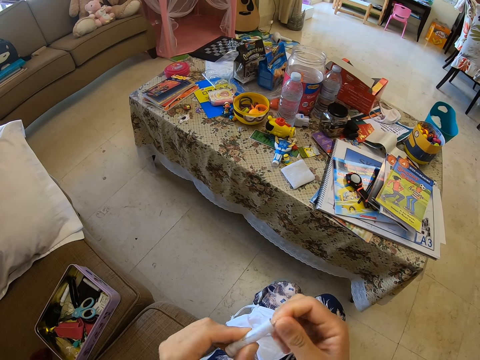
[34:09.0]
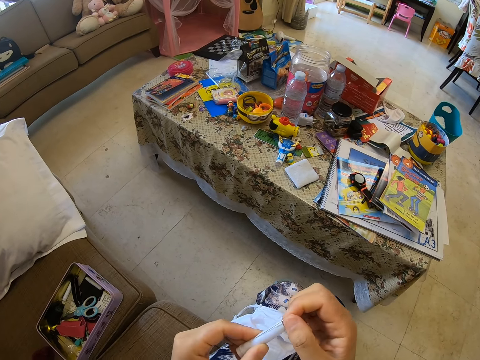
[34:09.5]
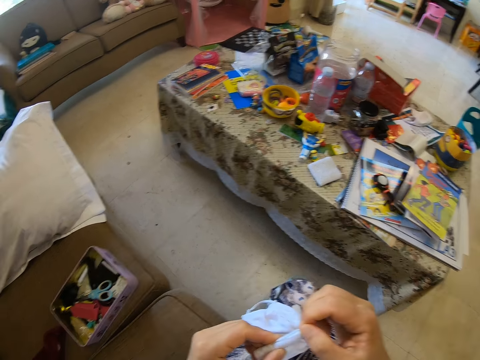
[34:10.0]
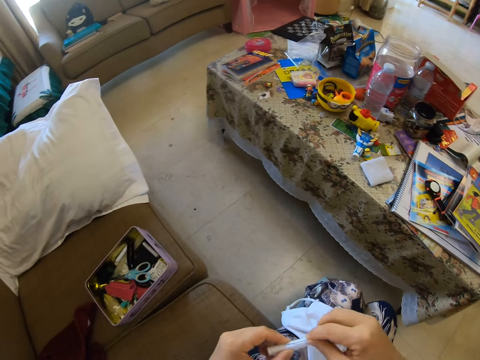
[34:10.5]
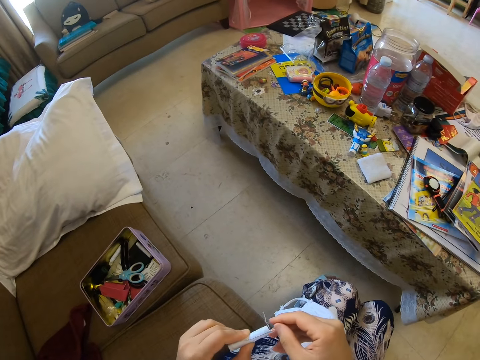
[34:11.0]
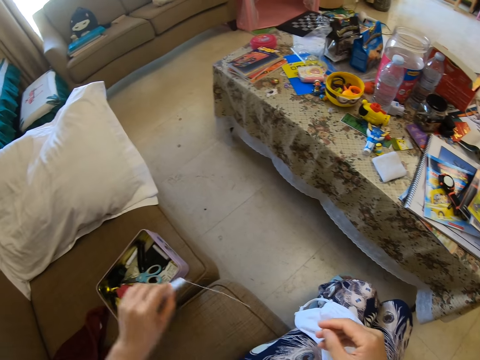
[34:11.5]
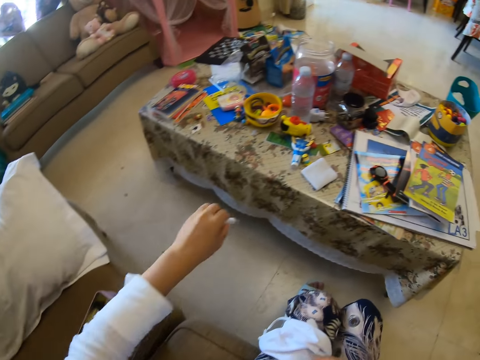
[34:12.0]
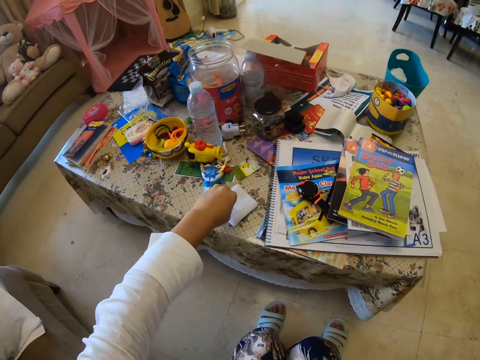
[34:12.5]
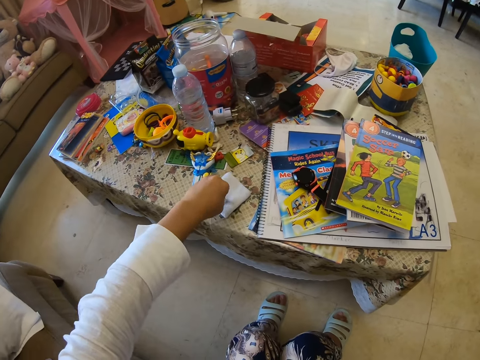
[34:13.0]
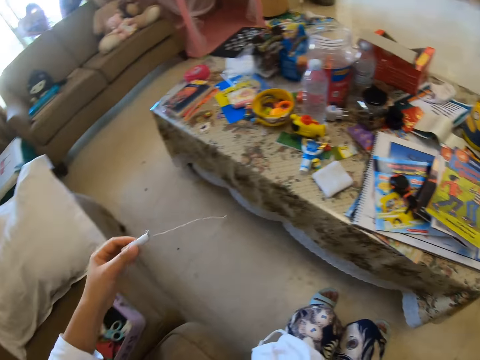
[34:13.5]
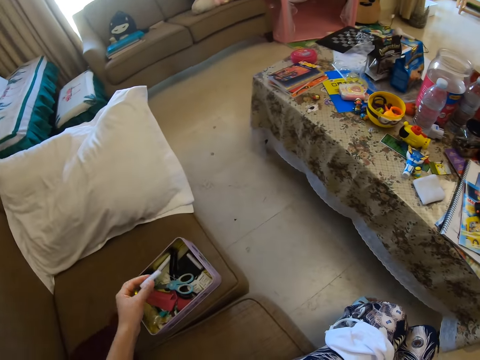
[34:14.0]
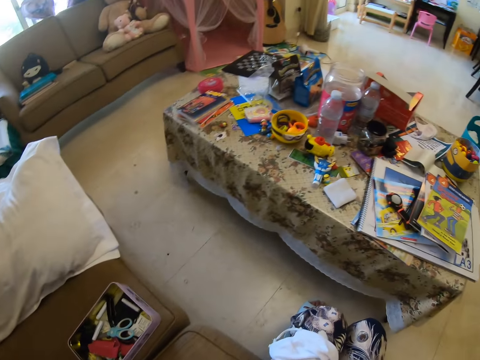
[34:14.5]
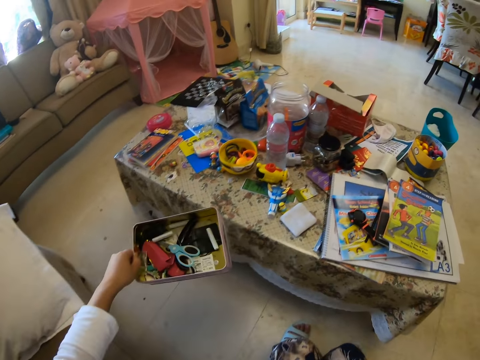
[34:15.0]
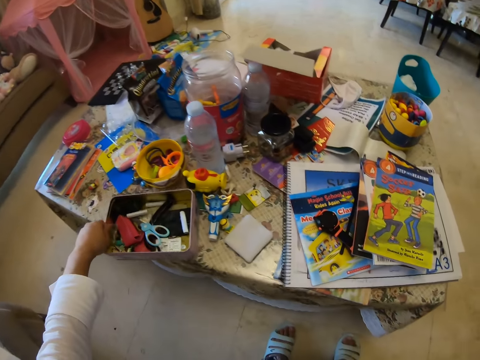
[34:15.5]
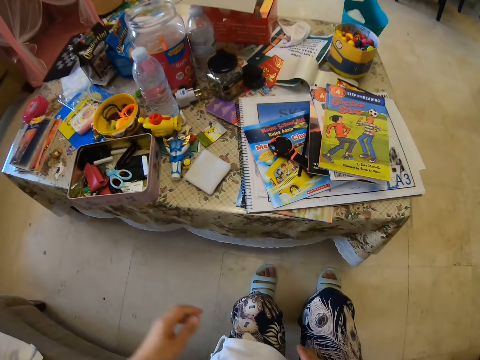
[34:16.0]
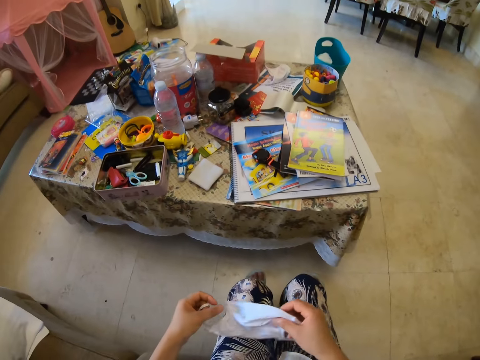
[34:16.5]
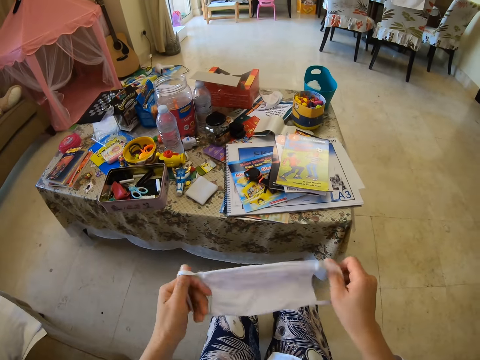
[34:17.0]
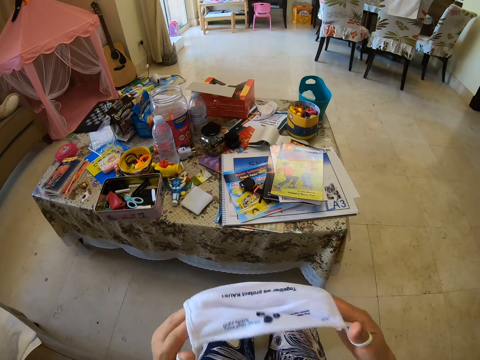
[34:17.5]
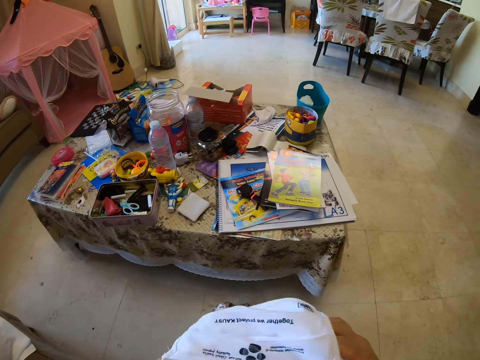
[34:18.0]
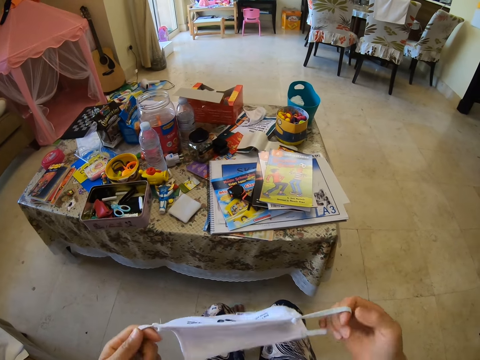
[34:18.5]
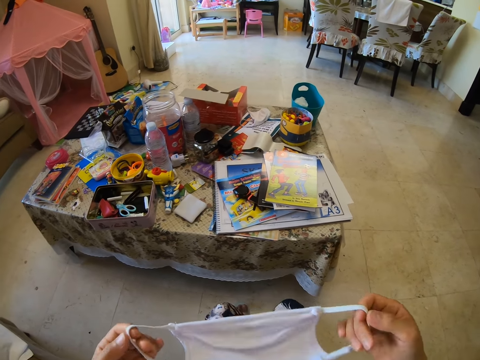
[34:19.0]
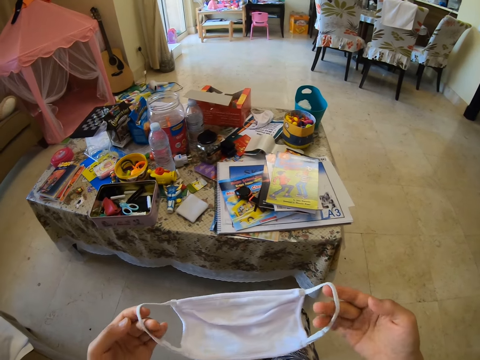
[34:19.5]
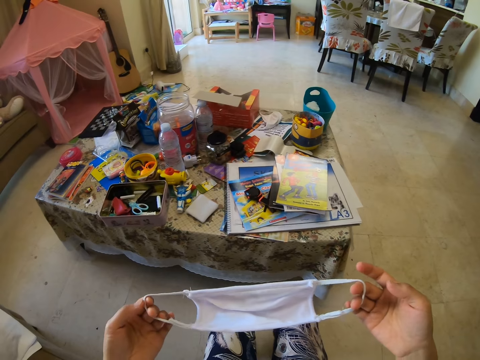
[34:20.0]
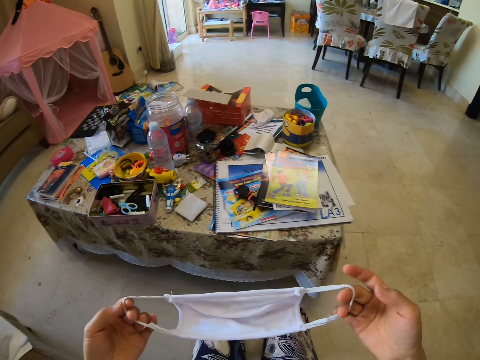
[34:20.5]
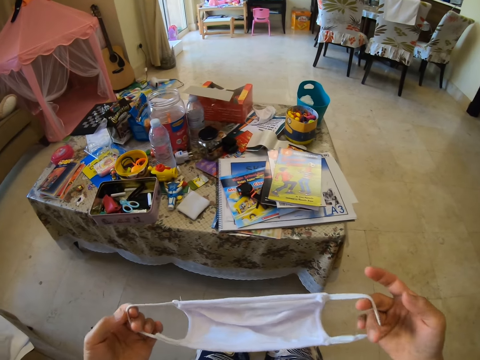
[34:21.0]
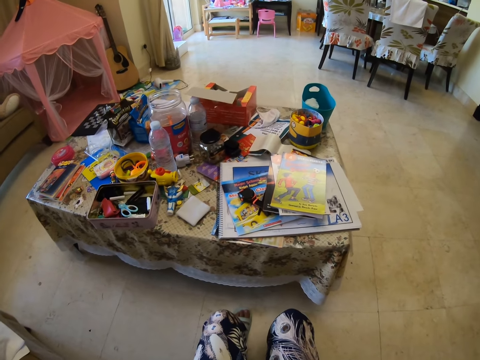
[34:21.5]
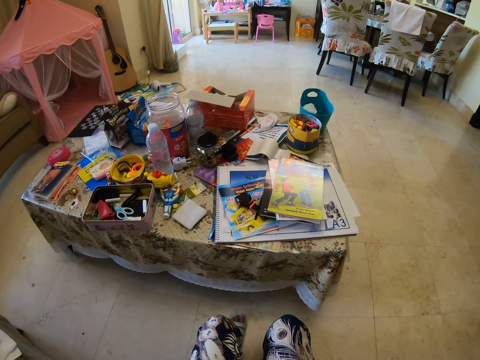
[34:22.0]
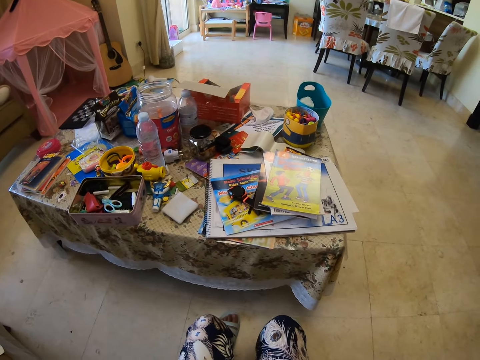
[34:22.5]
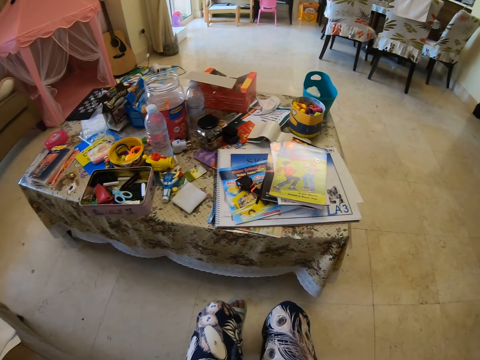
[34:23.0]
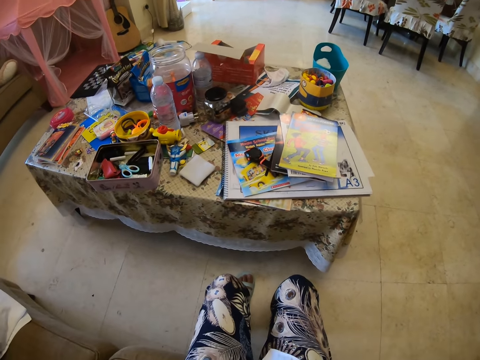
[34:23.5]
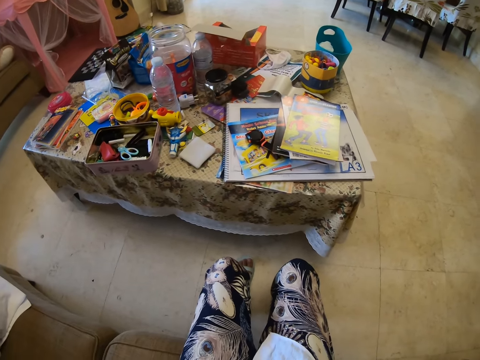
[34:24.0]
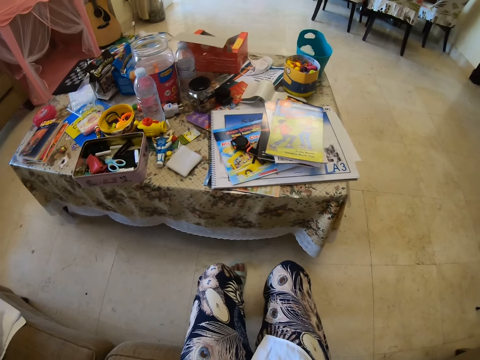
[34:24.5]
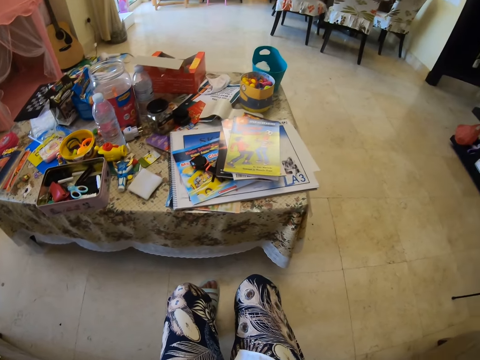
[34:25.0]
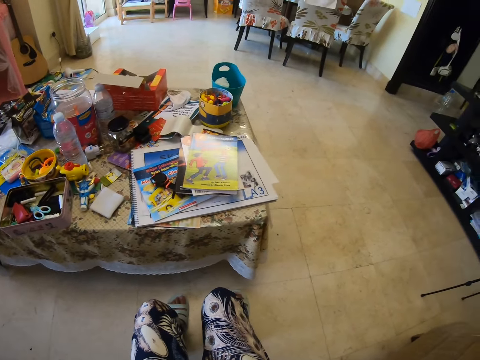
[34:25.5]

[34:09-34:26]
The camera wearer holds the thread in the box. They press the needle further in the thread. They put the thread on the table. They drop the thread in the box. They pick up a case. They carry the box to the table. They drop the case. They pick up the face mask. They check the mask. They wear the mask.

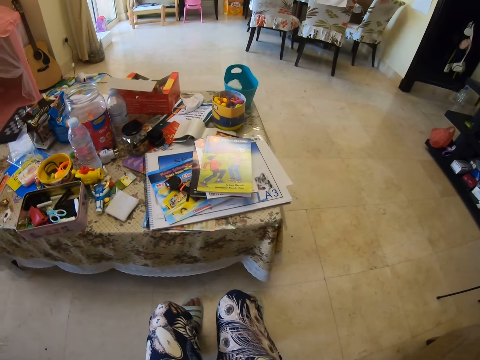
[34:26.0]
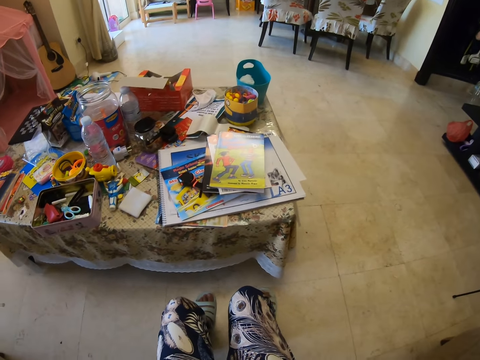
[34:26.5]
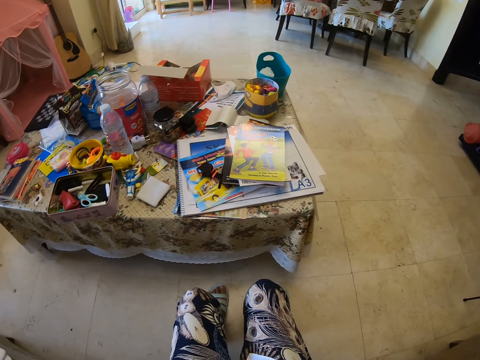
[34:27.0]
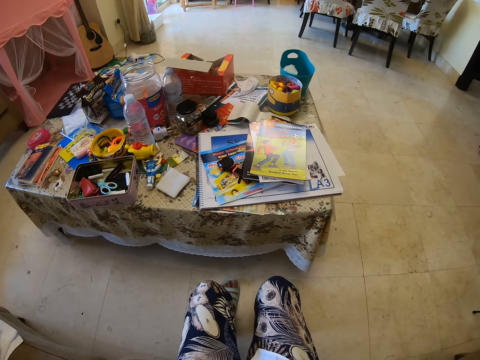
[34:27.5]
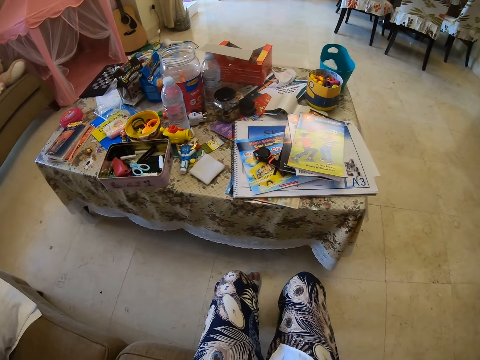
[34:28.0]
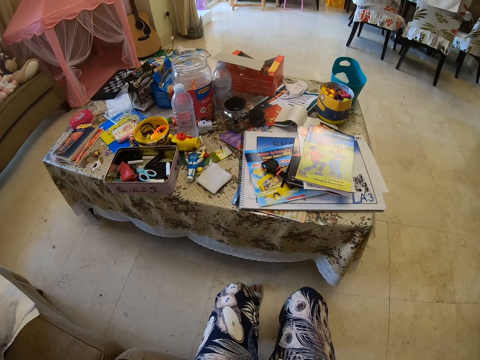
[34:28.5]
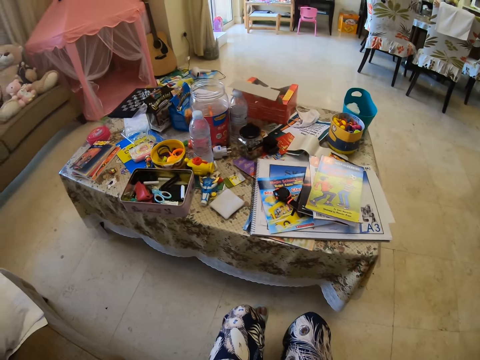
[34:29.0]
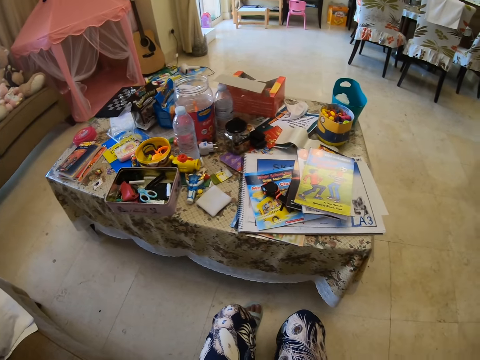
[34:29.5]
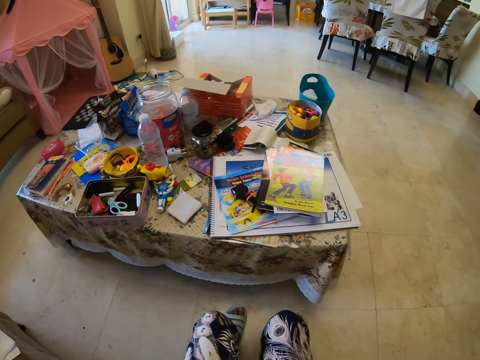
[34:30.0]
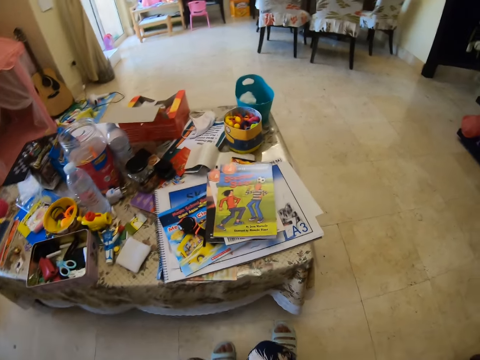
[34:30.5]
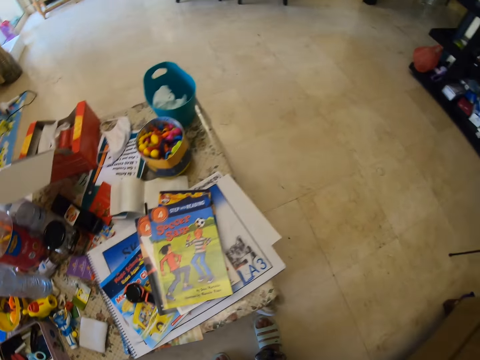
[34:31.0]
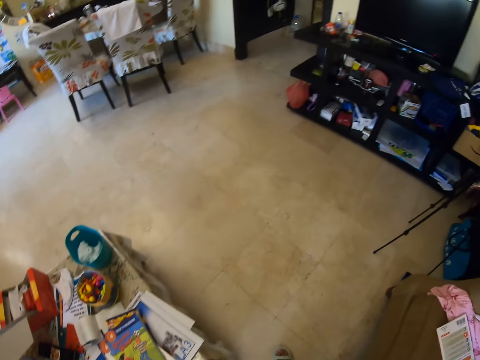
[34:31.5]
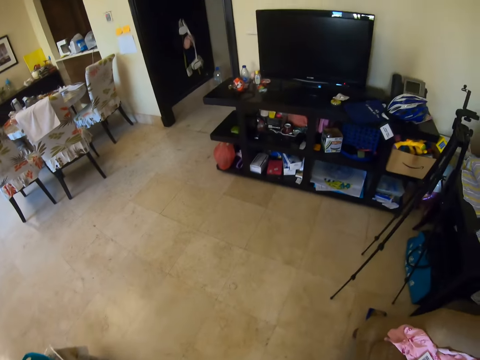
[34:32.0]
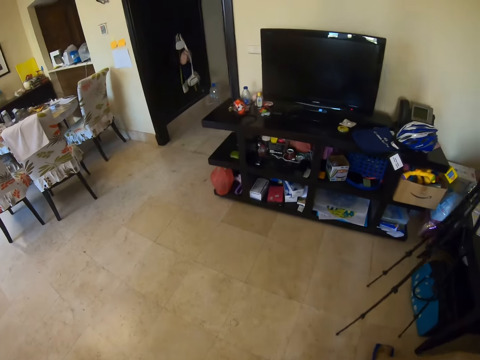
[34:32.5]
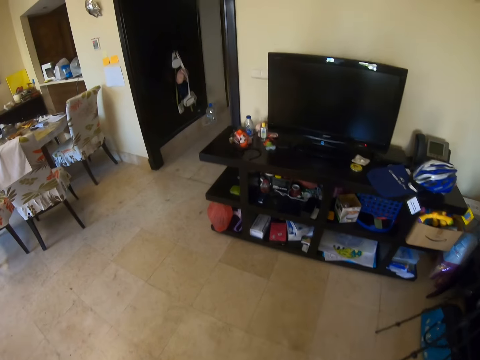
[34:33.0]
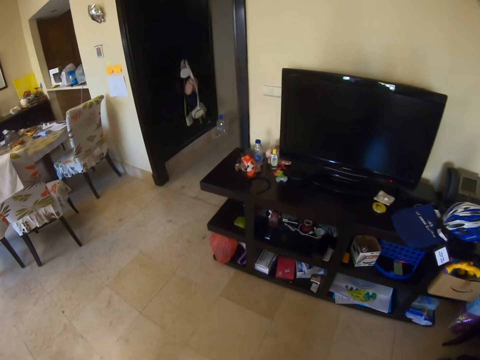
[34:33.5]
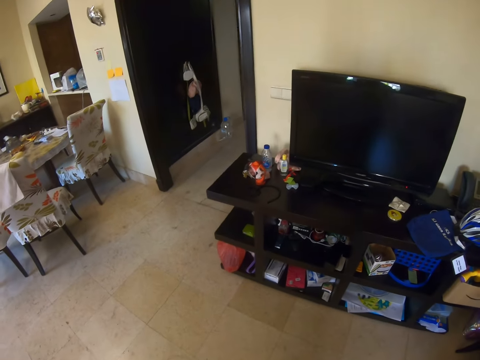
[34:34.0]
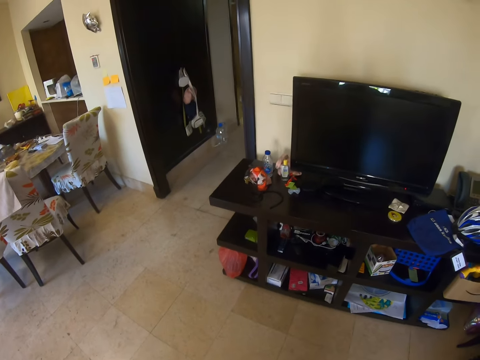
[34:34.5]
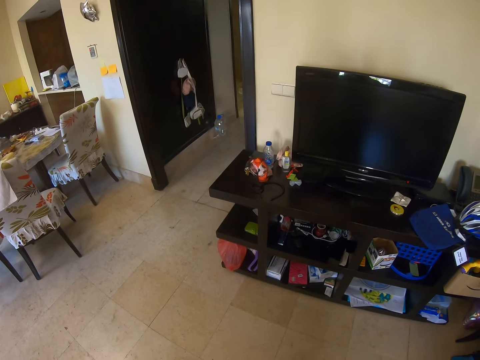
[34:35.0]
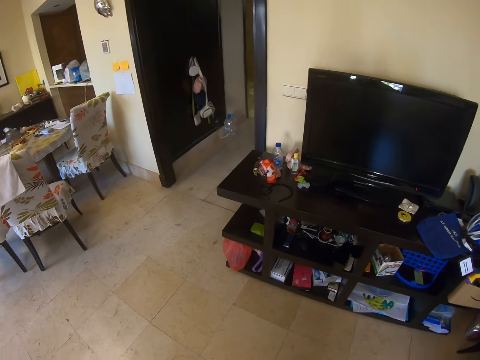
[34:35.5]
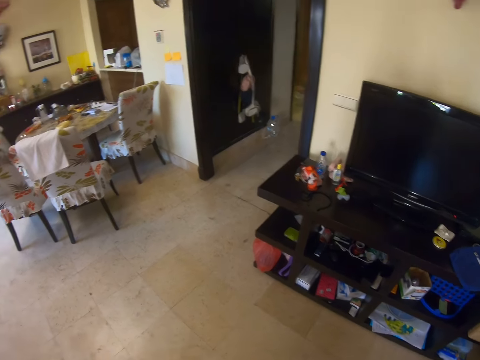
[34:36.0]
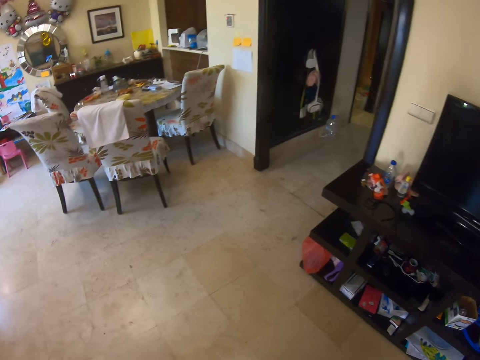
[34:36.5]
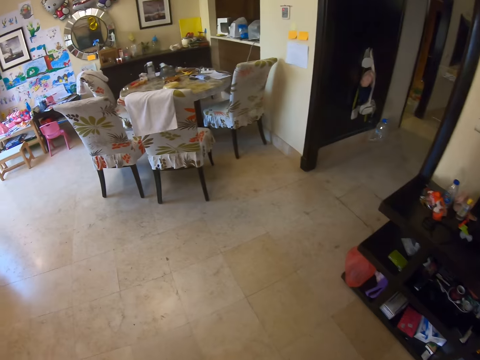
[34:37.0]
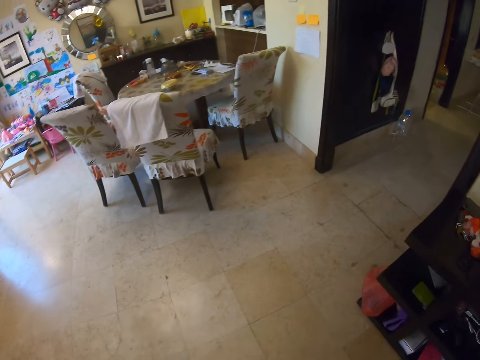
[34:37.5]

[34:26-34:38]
The camera wearer gets up. They move around.
